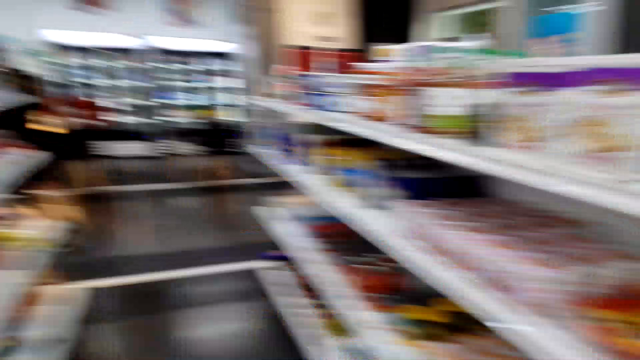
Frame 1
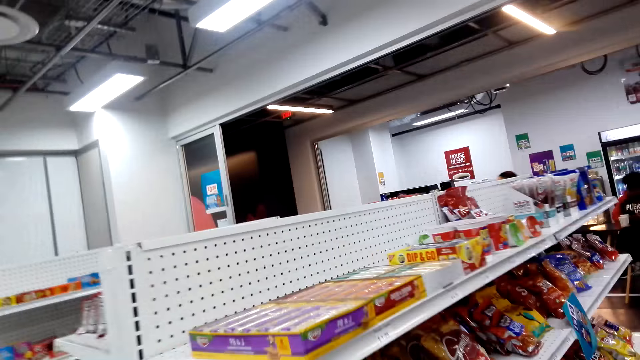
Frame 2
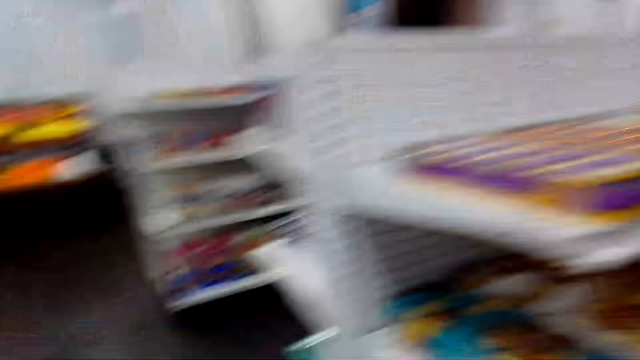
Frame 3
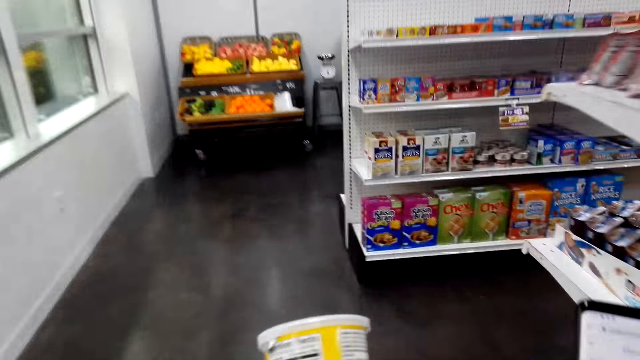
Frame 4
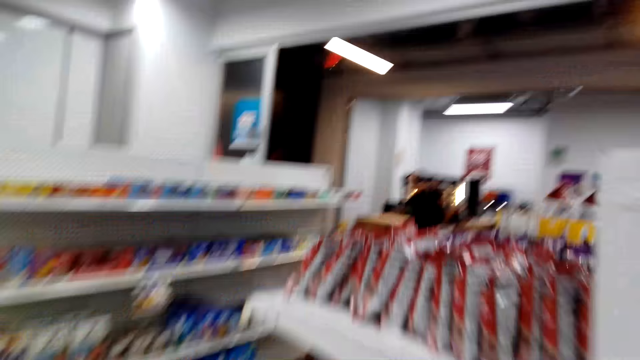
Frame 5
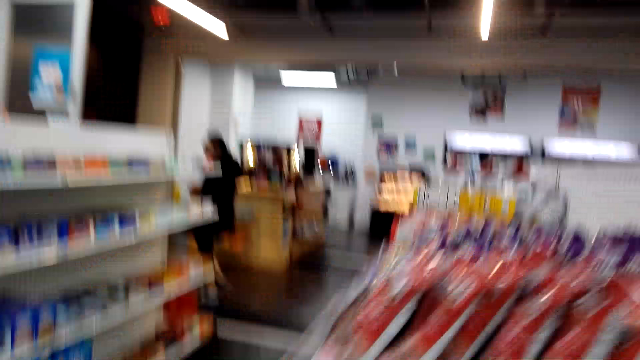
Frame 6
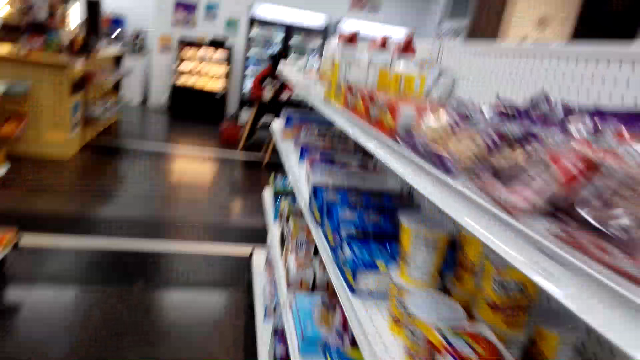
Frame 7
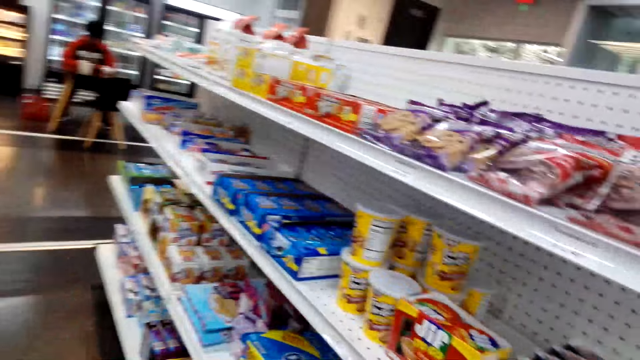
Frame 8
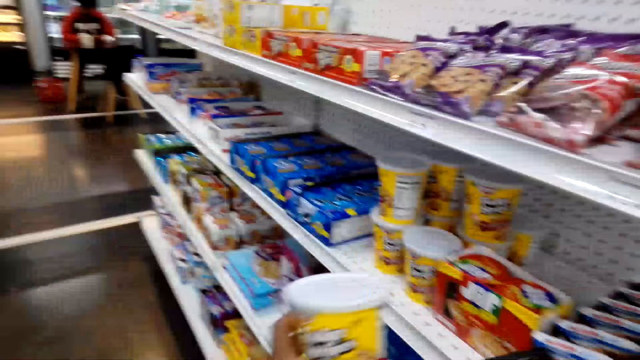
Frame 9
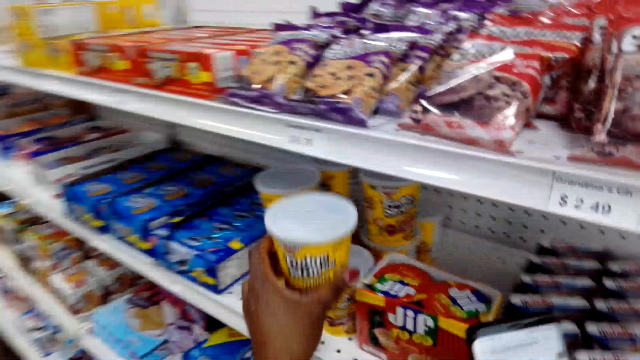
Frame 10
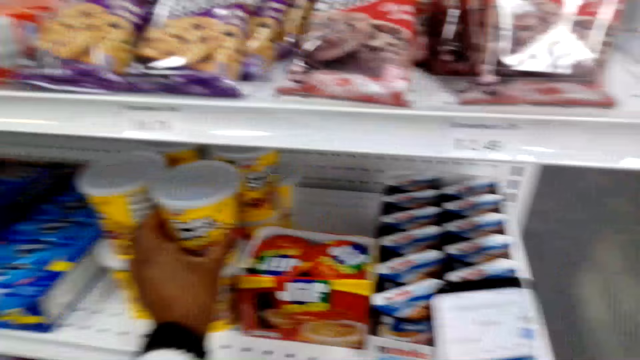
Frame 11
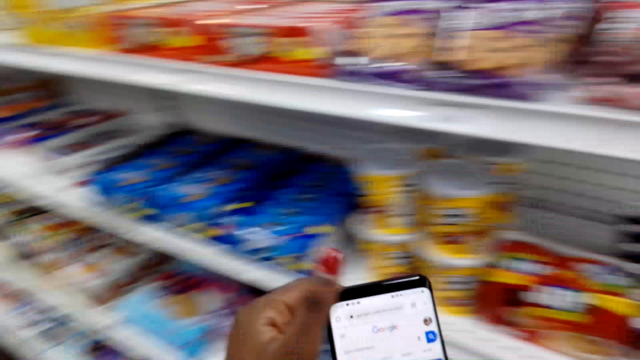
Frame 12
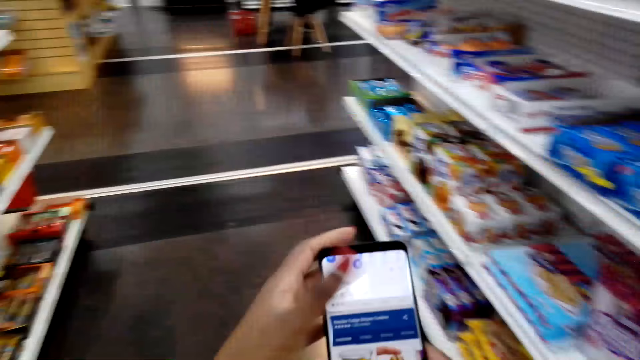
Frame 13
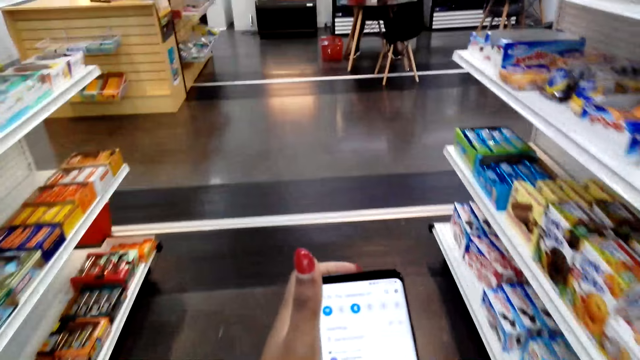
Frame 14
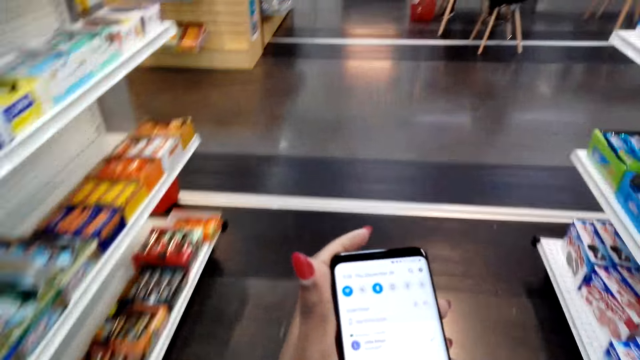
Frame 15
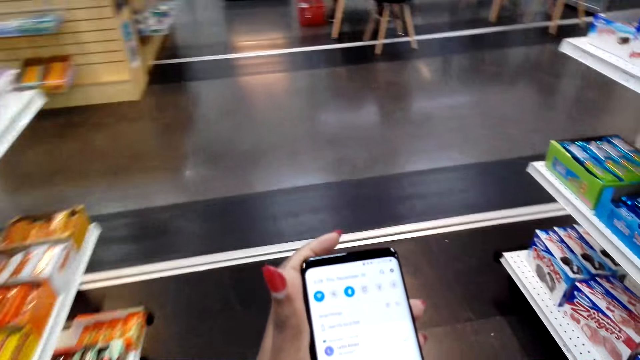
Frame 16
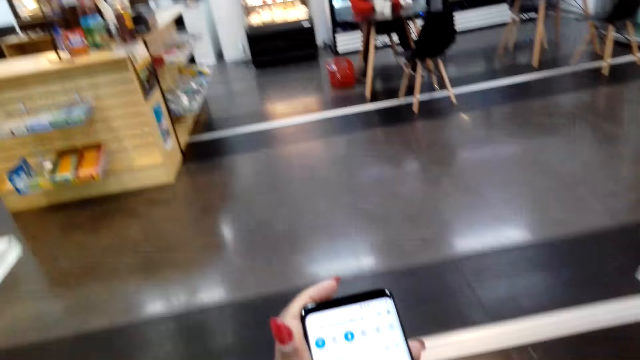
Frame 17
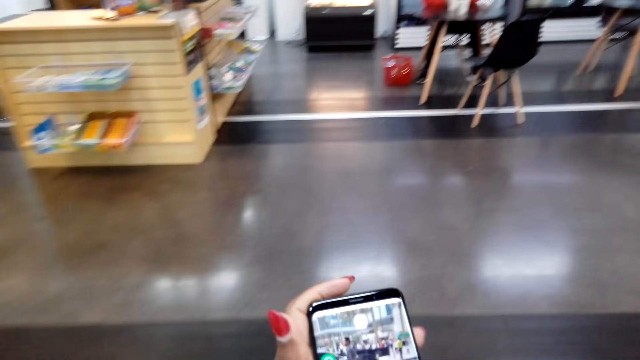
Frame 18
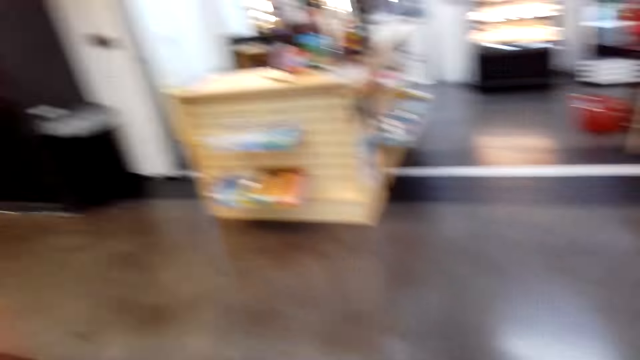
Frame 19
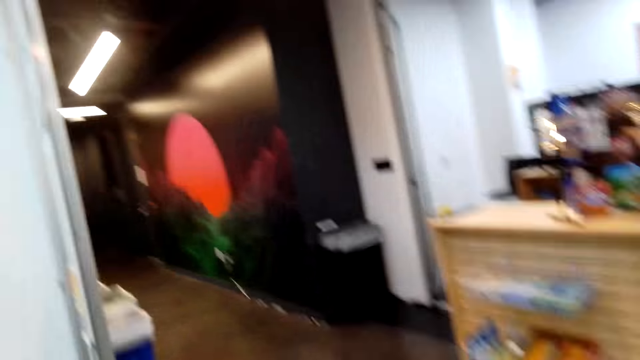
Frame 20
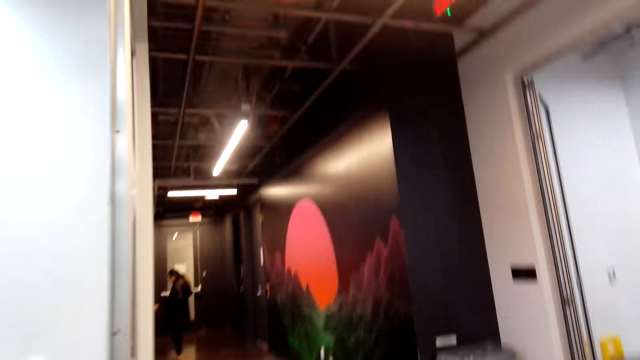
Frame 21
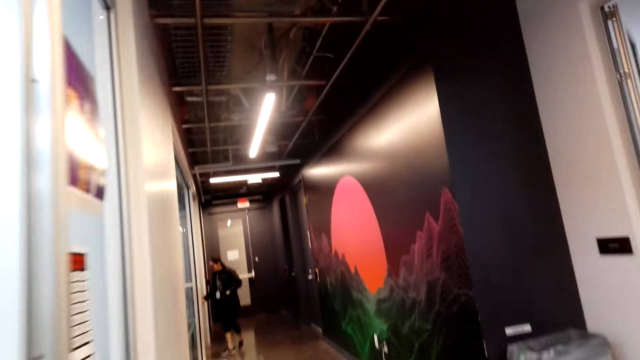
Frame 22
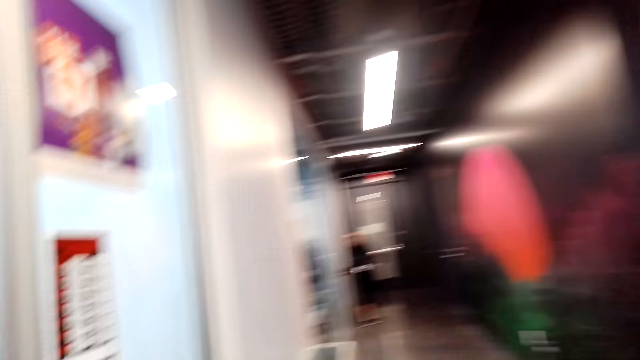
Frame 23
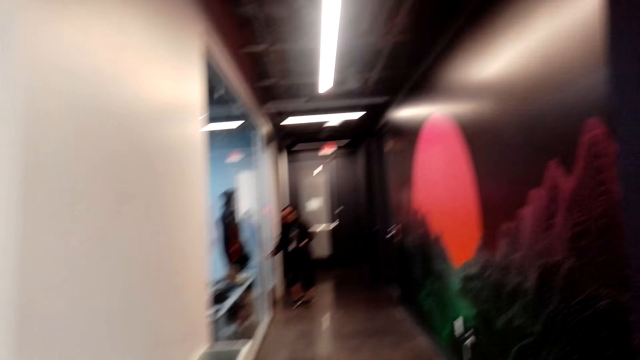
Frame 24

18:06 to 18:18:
The camera wearer puts down the yogurt. They scroll the phone and walk around.

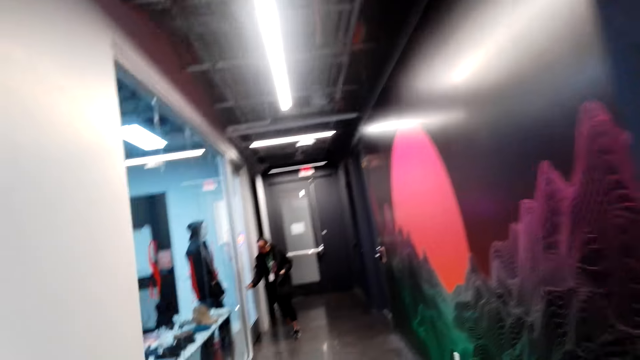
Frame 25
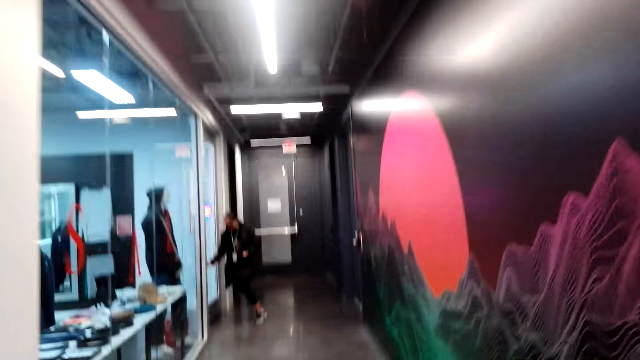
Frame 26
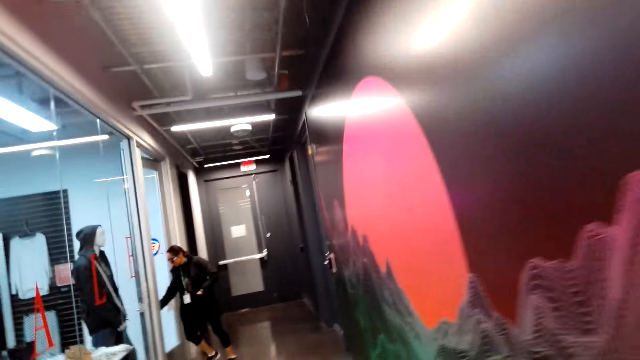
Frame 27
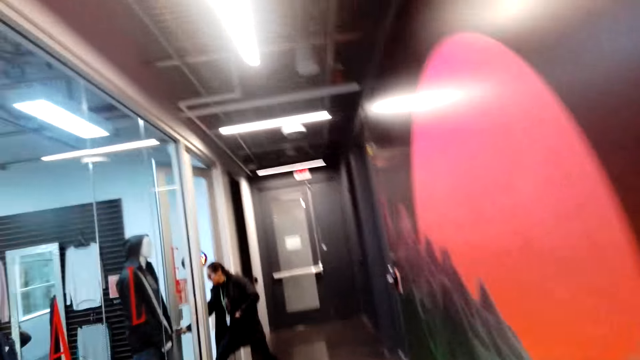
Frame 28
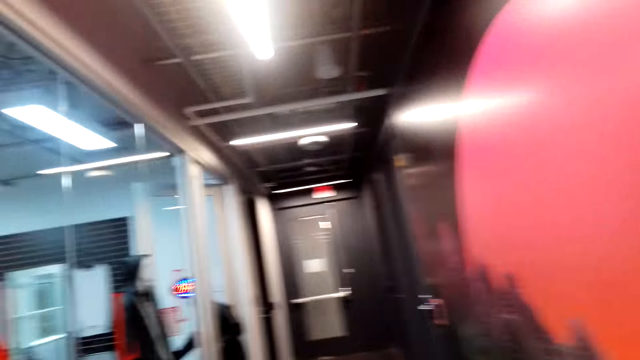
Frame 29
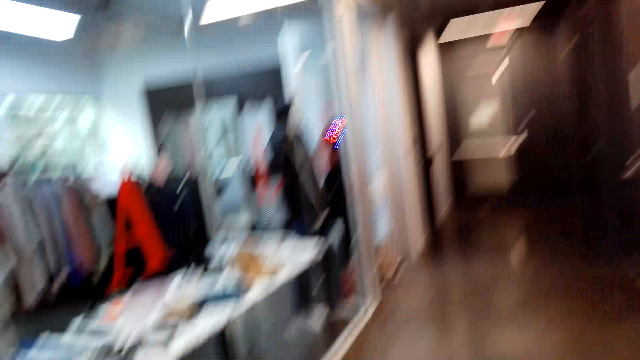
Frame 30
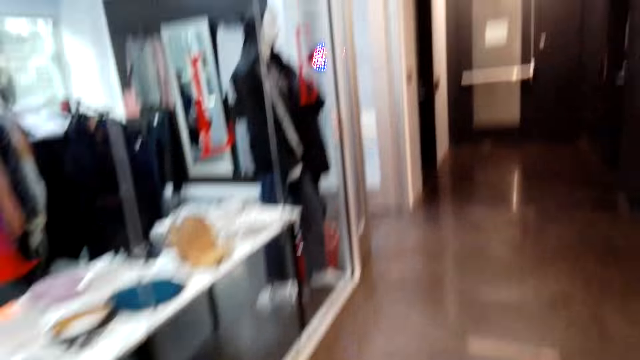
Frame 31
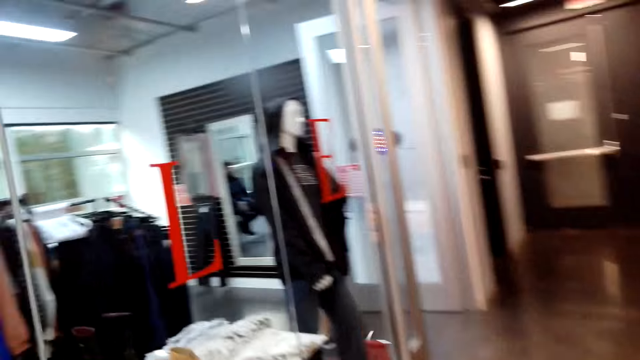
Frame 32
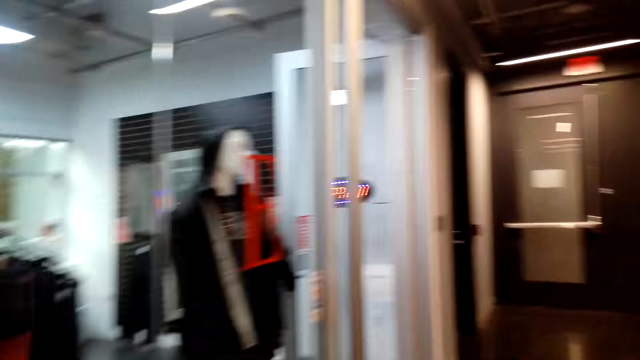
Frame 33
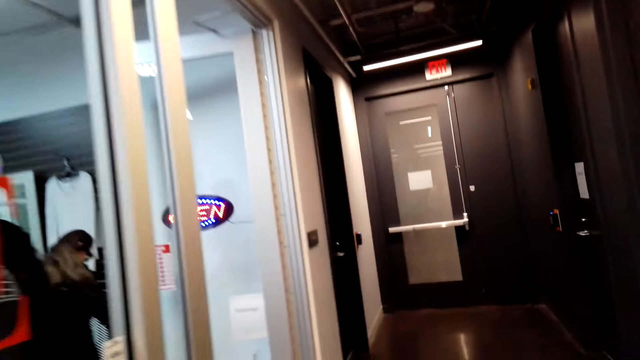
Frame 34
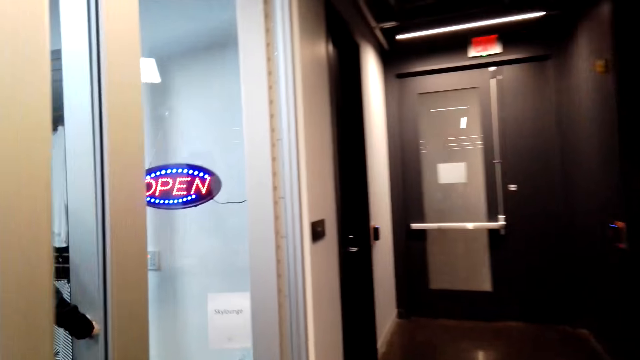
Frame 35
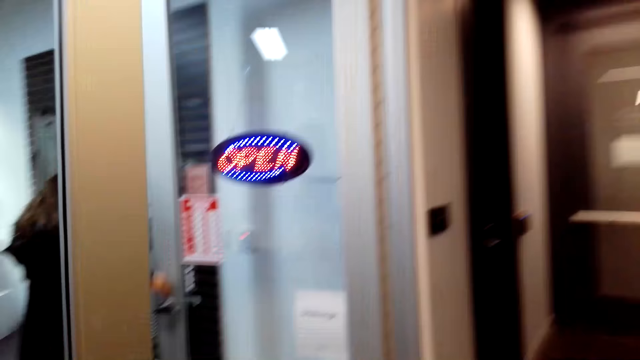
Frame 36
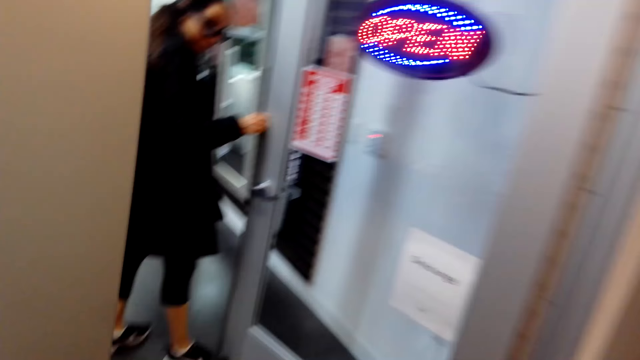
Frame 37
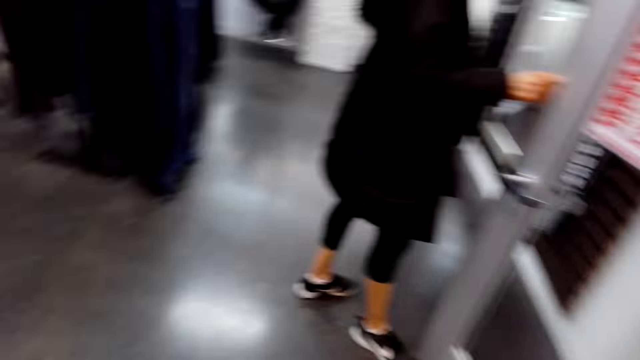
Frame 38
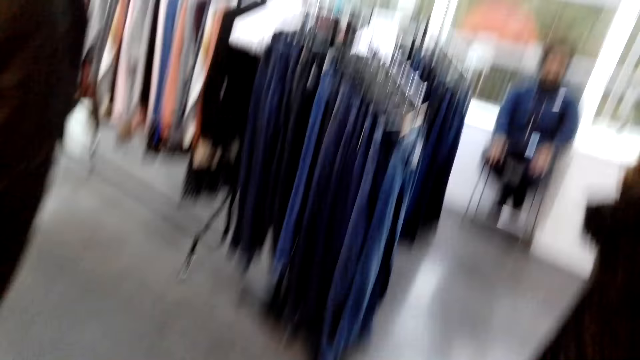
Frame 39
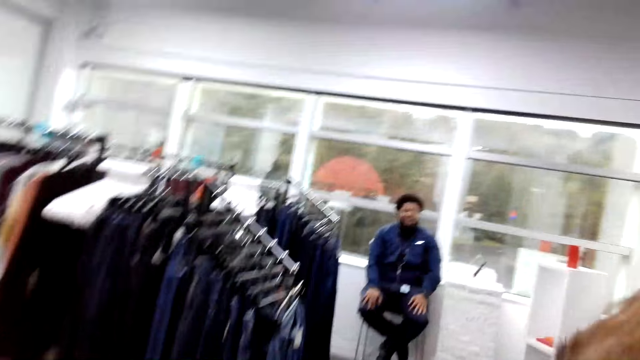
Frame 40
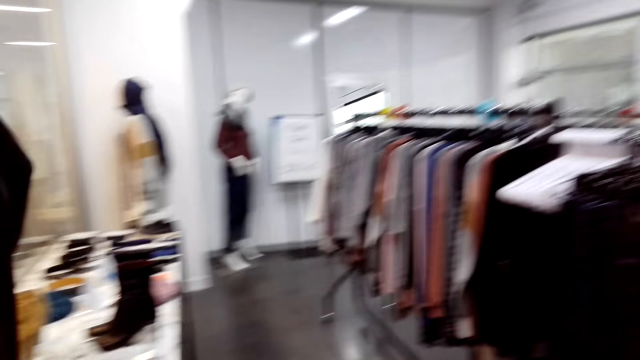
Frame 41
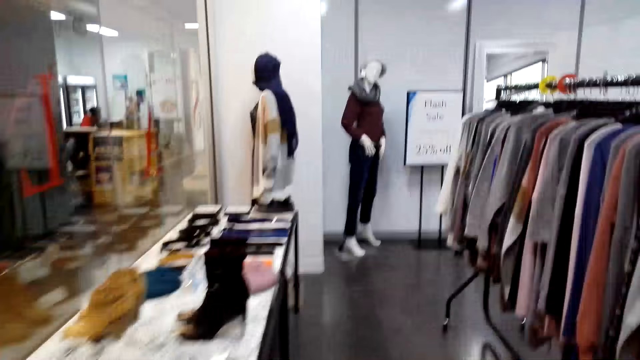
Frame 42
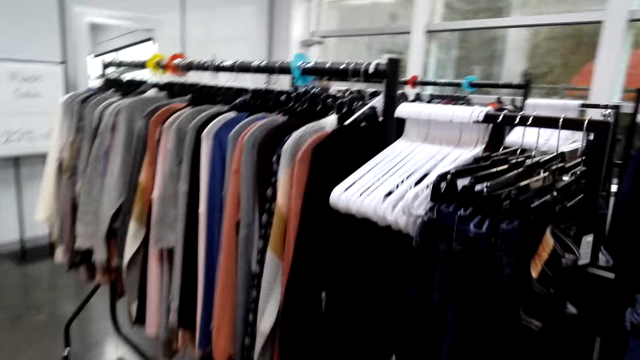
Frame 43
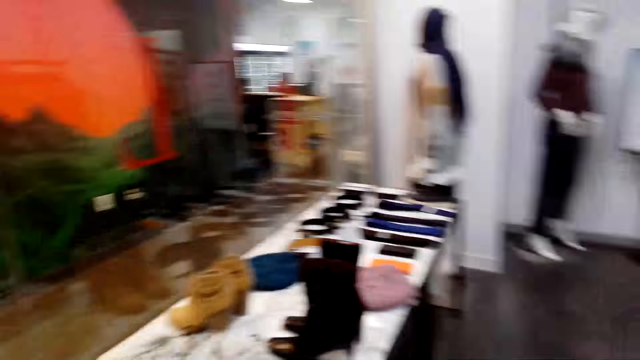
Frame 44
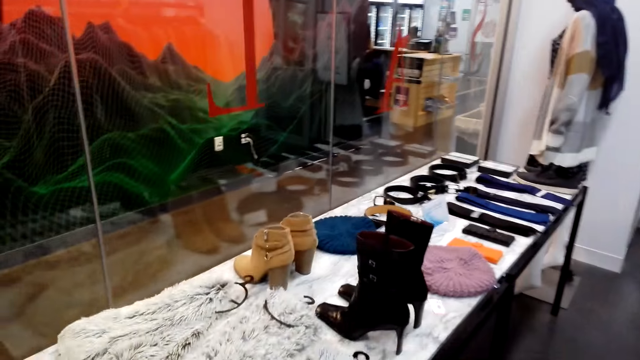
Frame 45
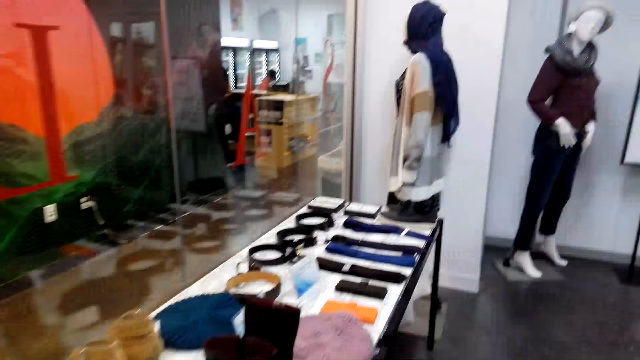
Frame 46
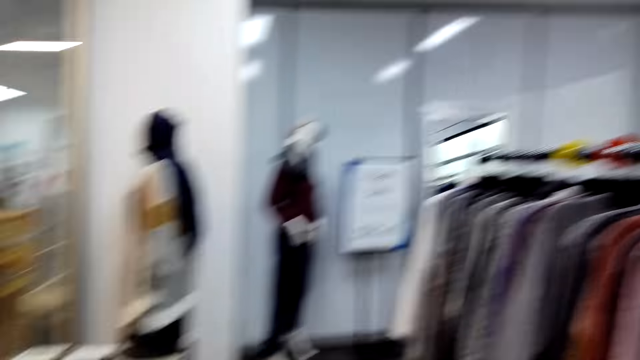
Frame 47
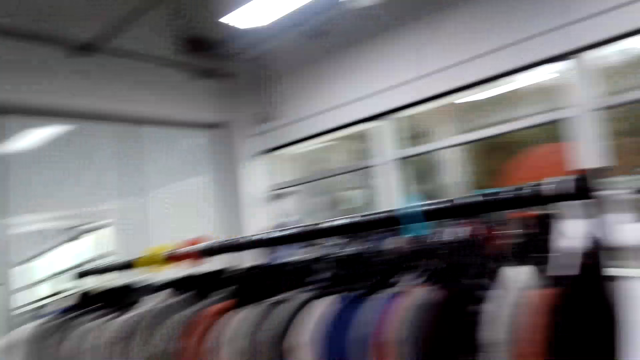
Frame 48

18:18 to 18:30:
The camera wearer looks around. They talk to a woman.
